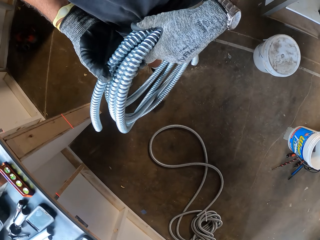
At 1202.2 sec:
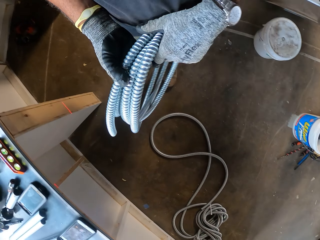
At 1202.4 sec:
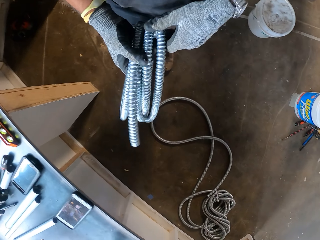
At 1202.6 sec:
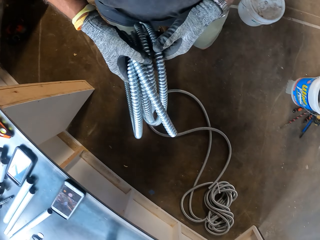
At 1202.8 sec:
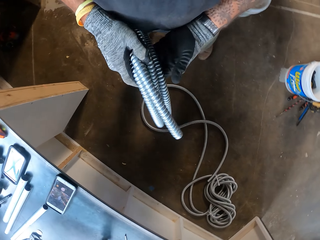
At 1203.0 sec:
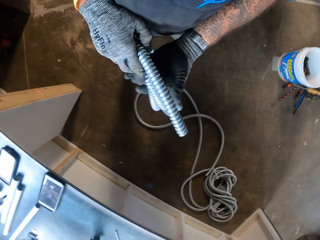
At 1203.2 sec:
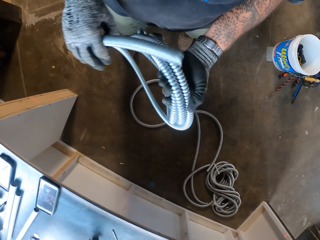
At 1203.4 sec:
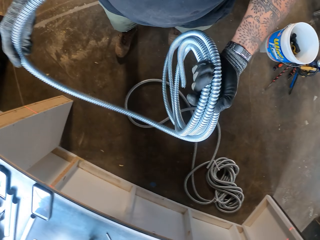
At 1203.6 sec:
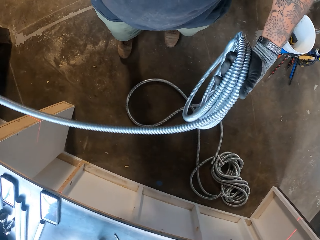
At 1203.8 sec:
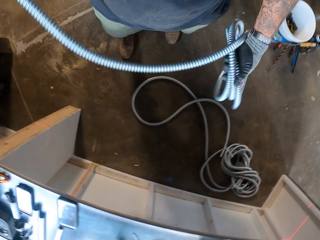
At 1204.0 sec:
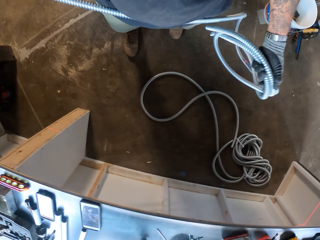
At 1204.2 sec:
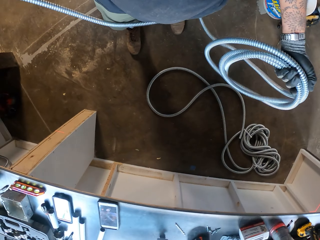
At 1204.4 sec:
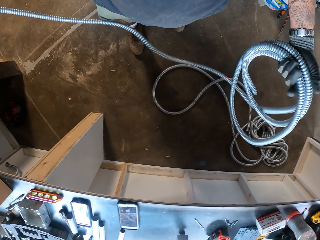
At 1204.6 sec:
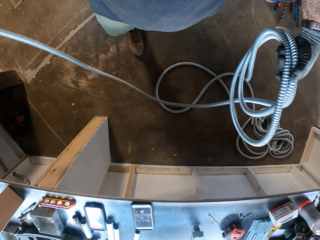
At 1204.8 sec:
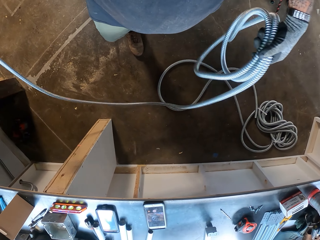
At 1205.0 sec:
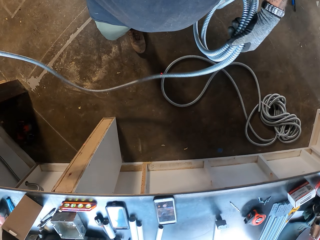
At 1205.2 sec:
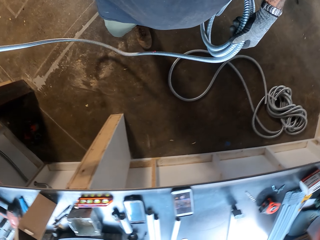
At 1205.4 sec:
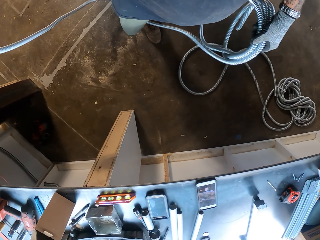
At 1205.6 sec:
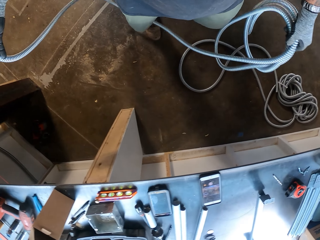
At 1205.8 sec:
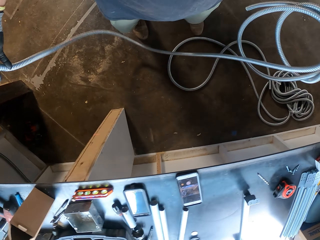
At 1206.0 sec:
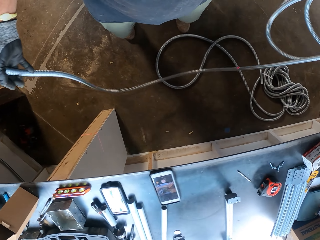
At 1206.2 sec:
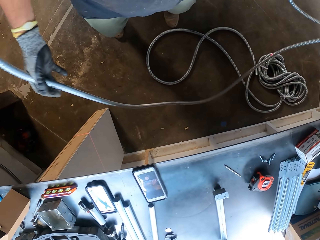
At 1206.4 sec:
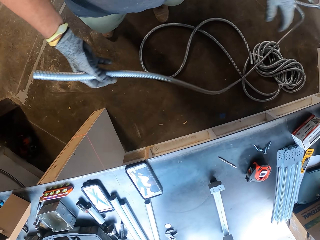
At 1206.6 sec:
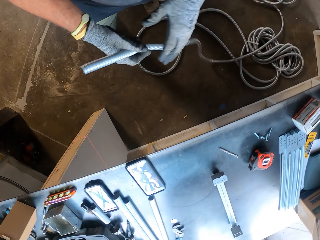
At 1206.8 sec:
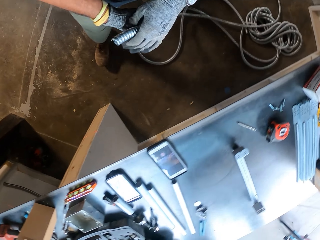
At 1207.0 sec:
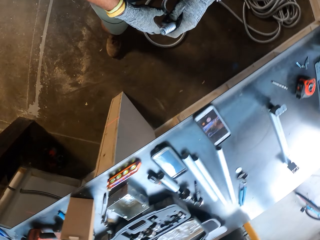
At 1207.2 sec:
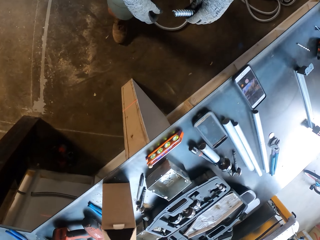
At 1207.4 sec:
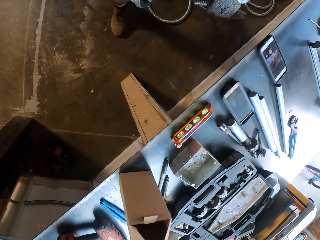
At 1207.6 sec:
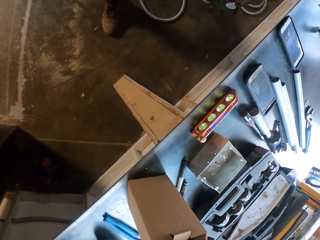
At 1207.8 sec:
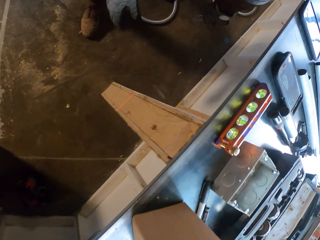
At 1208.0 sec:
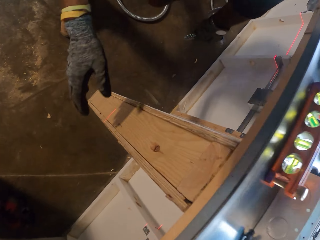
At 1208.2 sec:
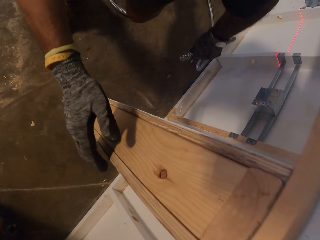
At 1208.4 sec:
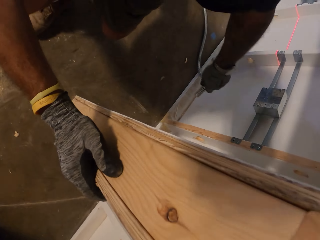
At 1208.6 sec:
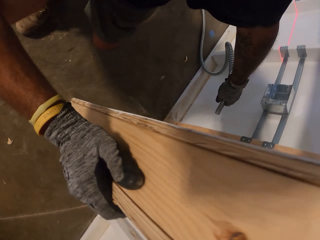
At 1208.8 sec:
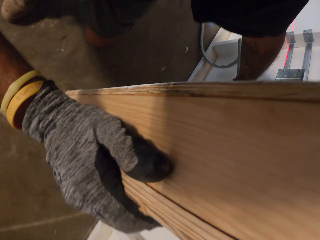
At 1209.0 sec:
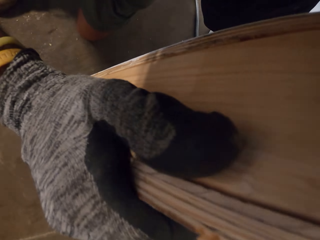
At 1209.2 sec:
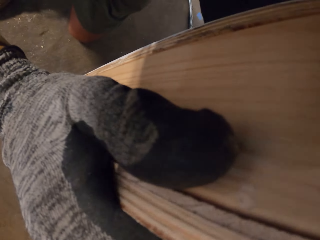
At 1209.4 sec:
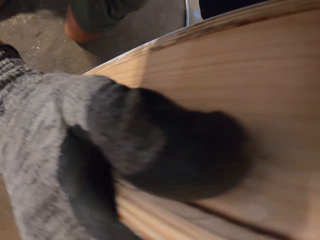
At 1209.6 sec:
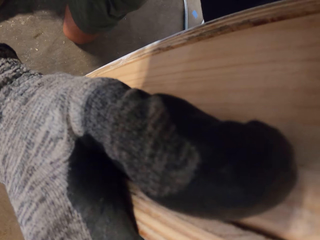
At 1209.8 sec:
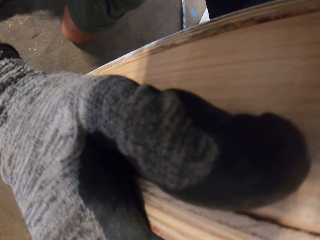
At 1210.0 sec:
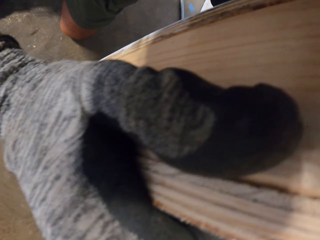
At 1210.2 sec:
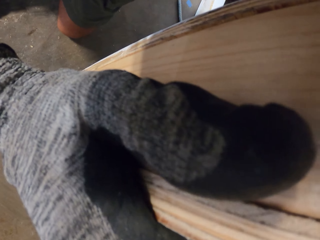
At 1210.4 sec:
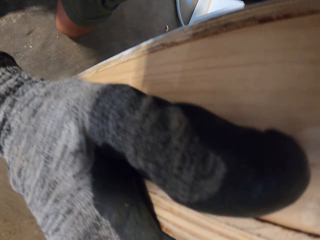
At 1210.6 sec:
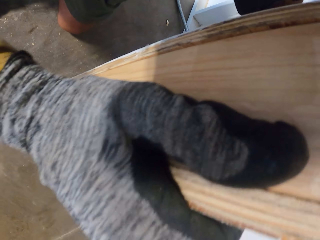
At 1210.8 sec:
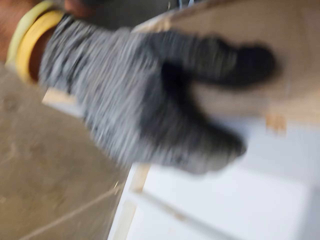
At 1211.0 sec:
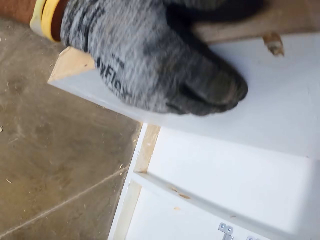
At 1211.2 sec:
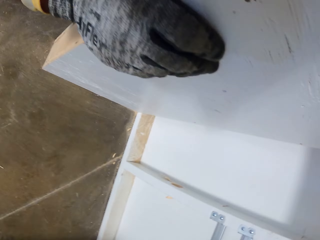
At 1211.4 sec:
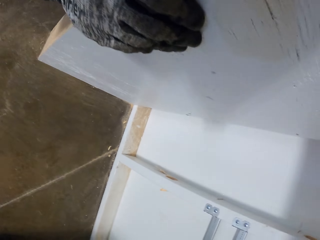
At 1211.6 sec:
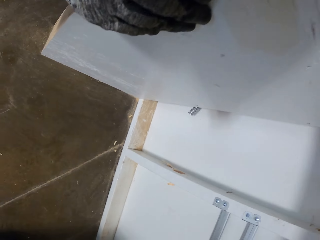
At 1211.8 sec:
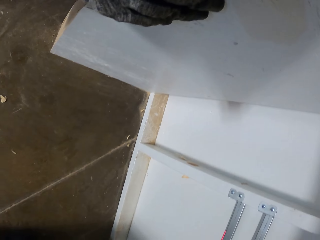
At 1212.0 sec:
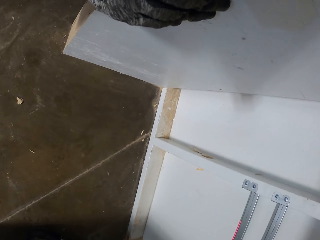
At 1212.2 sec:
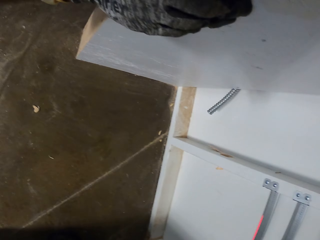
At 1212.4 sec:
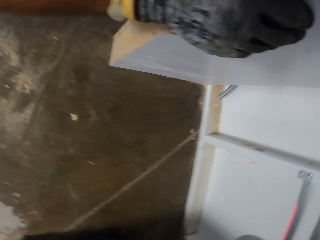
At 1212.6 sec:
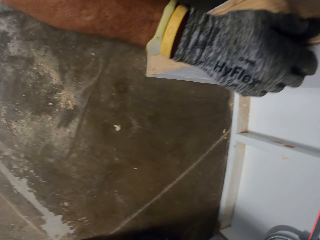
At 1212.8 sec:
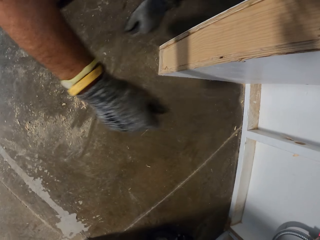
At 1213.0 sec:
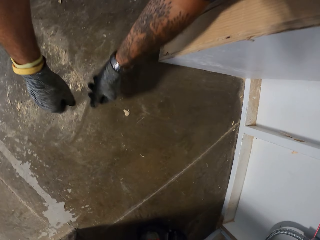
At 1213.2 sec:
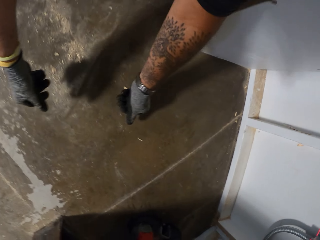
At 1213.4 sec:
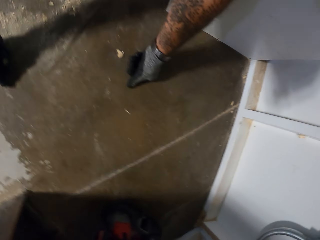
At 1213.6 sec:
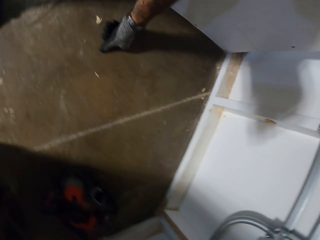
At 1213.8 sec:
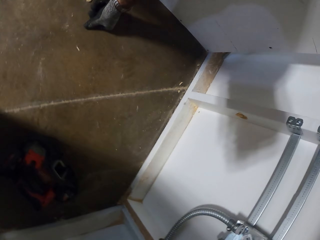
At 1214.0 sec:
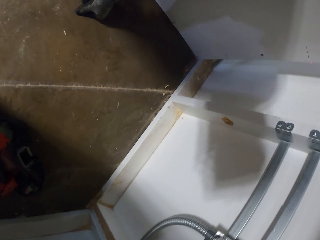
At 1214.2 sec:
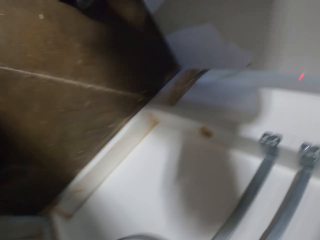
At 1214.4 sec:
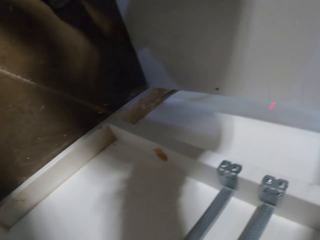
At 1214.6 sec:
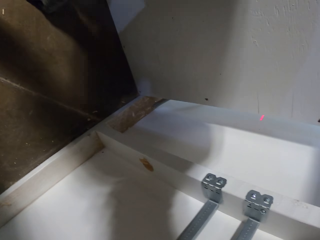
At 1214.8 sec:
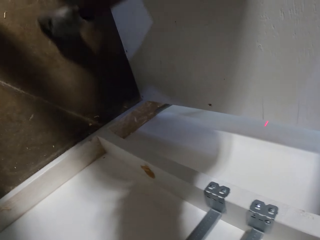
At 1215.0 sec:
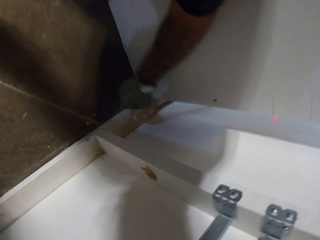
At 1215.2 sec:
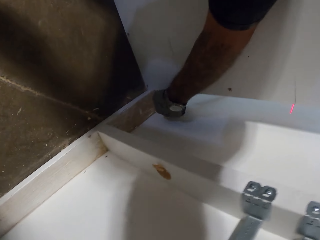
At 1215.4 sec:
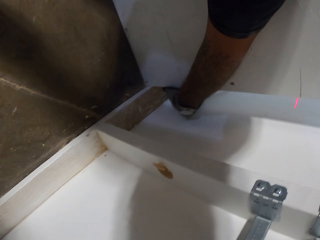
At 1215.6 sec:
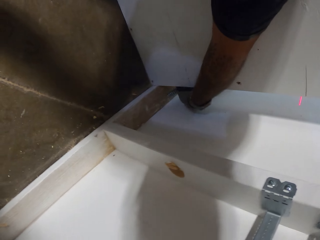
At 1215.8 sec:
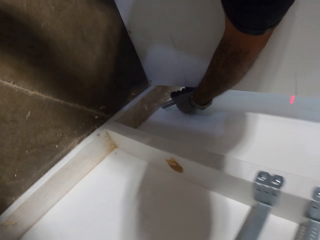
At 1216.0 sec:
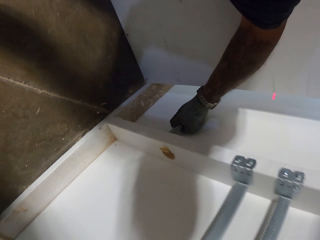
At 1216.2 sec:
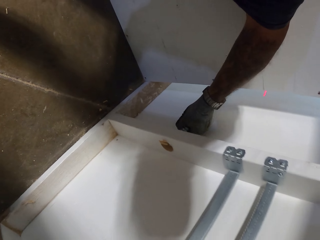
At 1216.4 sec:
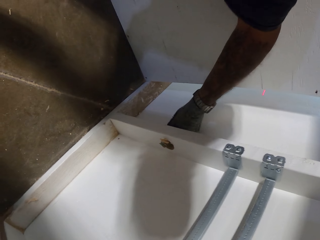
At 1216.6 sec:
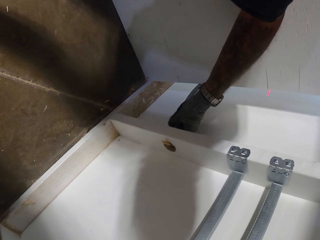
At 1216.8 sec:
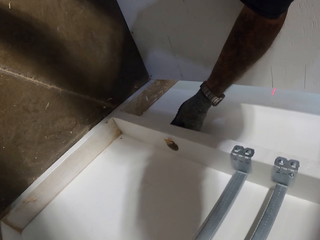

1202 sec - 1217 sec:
The camera wearer unfolds the pipe. They bend down. They place the pipes on the hole. They pull the pipe.

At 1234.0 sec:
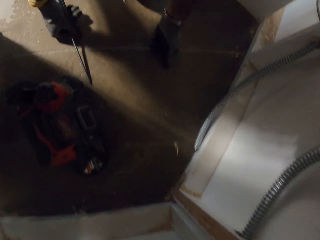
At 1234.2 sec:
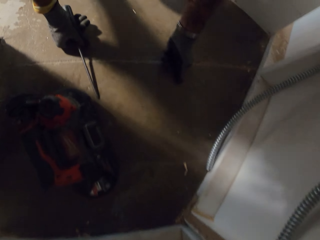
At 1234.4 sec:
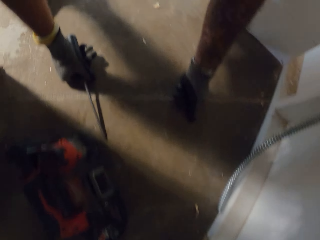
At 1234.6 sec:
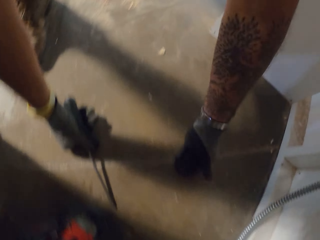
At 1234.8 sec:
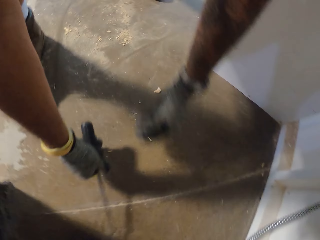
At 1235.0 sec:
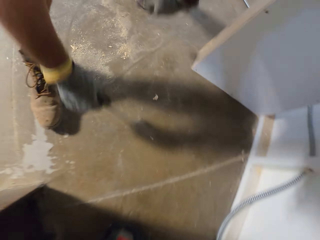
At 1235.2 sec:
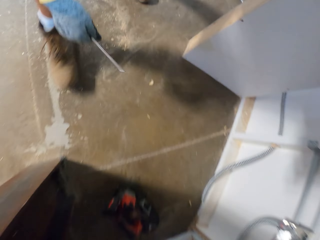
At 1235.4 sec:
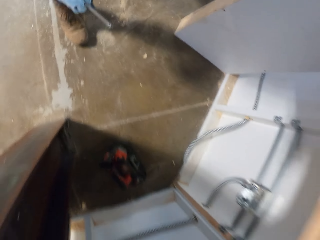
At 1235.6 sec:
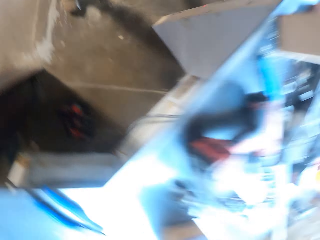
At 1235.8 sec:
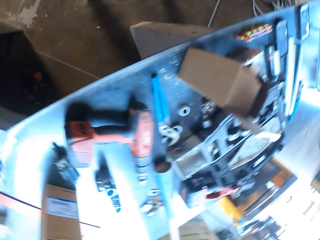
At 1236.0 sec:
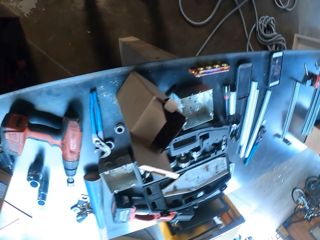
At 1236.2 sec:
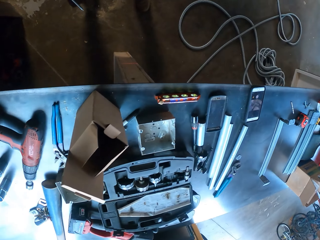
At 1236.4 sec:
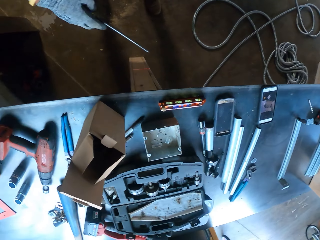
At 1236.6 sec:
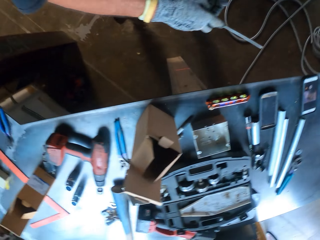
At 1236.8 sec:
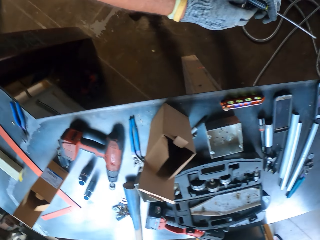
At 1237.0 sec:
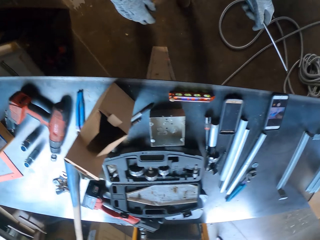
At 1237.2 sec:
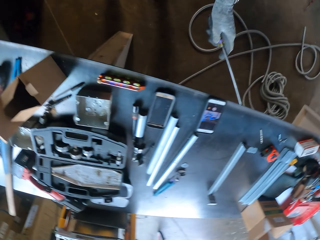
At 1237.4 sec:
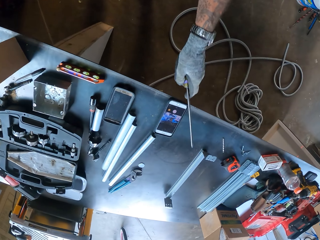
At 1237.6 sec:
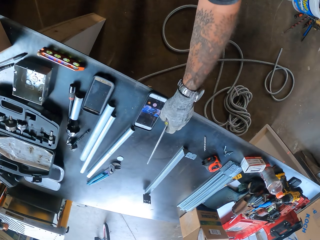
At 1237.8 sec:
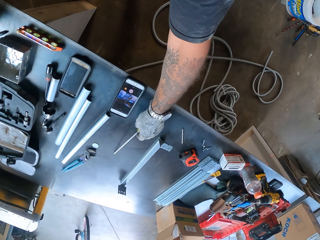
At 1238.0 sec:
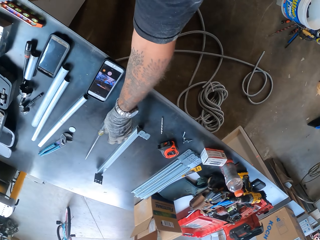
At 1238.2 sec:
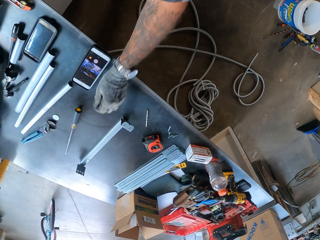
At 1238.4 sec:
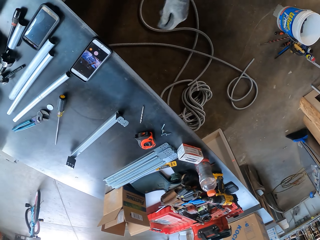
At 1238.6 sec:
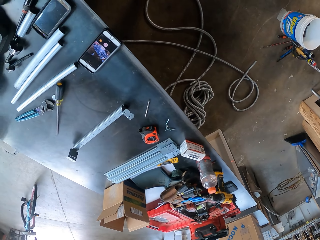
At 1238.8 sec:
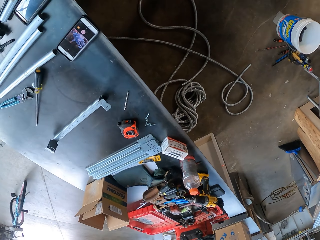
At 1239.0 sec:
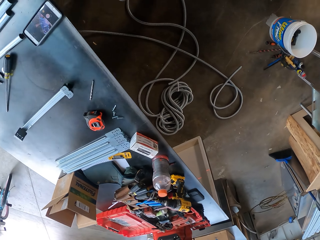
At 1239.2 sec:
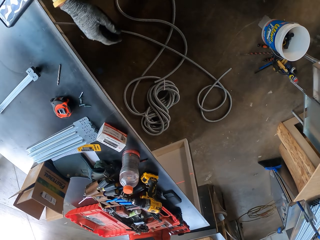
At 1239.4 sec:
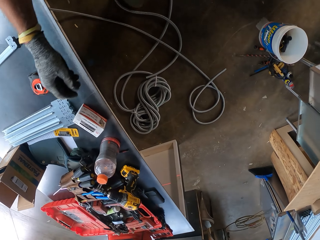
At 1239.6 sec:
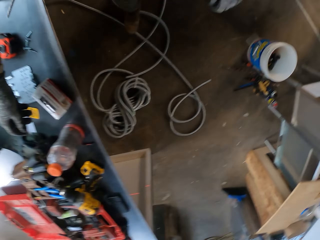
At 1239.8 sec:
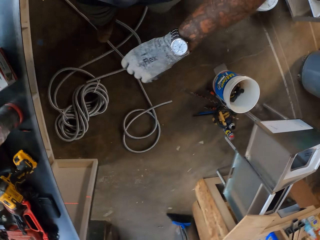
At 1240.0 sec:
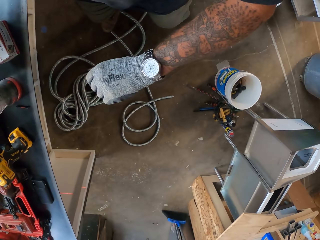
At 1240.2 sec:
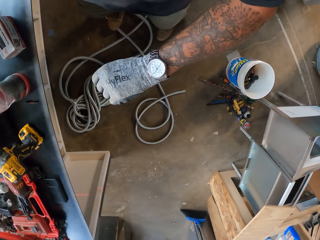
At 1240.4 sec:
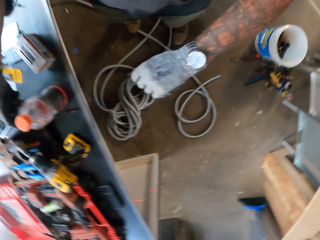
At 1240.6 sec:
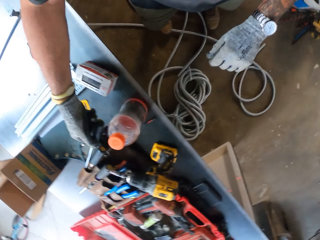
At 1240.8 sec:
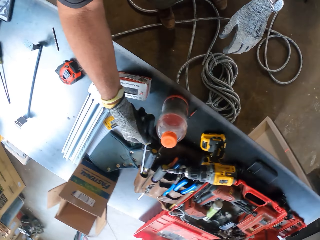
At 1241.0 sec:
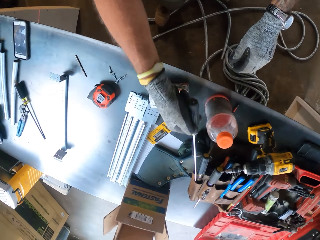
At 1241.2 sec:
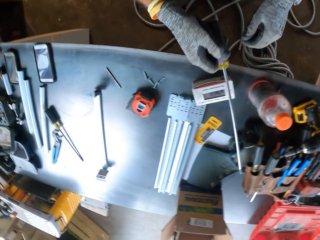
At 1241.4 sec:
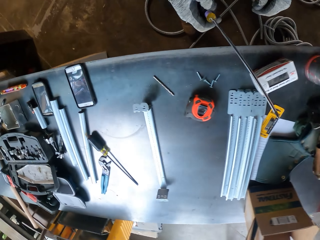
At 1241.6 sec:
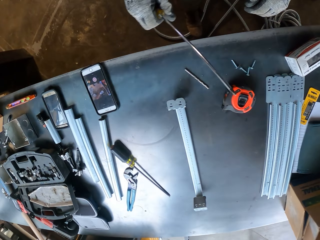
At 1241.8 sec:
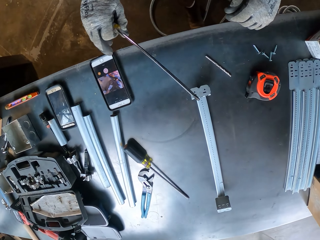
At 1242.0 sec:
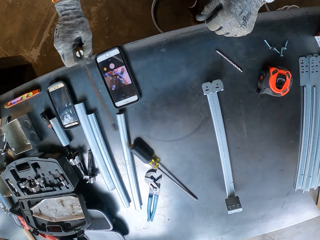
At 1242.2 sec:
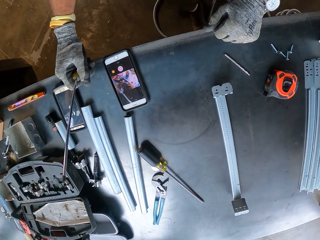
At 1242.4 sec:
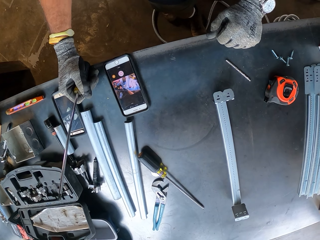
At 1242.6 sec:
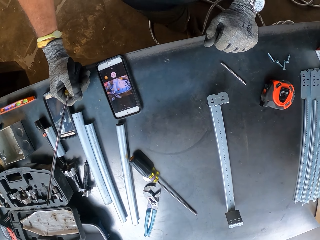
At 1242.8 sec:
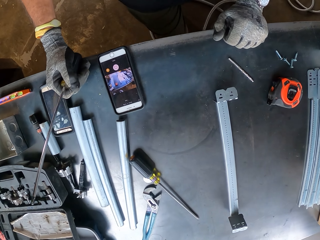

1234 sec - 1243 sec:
The camera wearer touches the ground. They stand up. They put the screwdriver on the table. They pick the screwdriver from the table.
